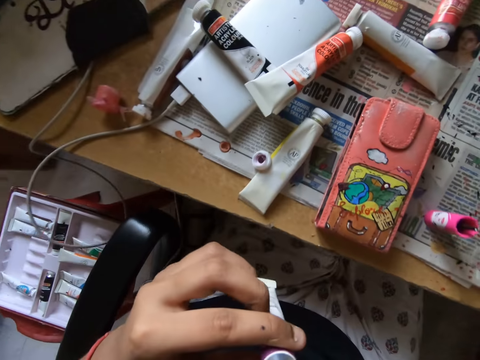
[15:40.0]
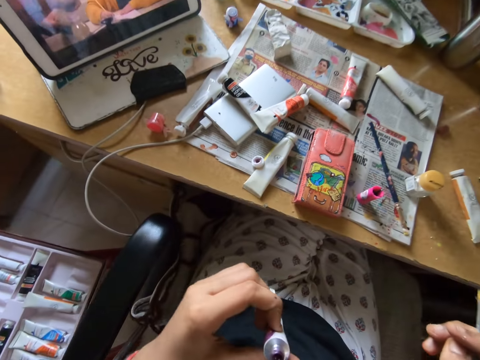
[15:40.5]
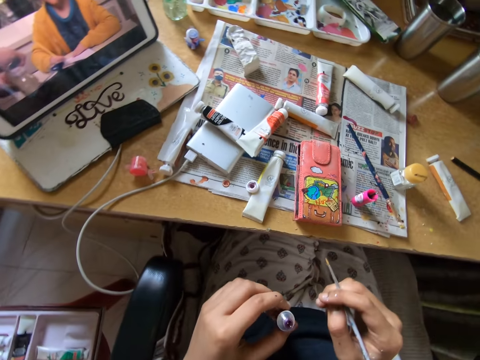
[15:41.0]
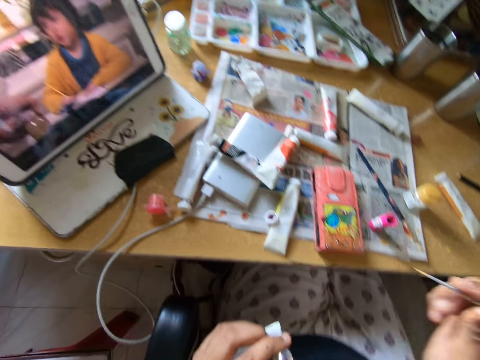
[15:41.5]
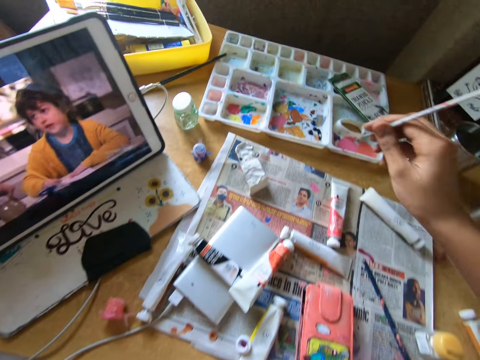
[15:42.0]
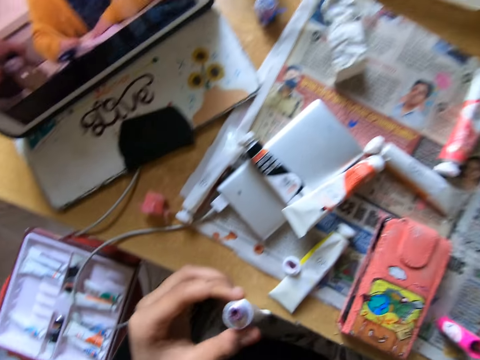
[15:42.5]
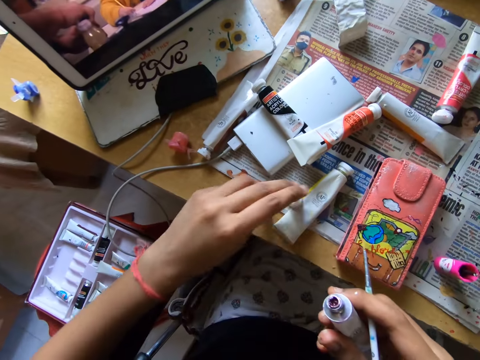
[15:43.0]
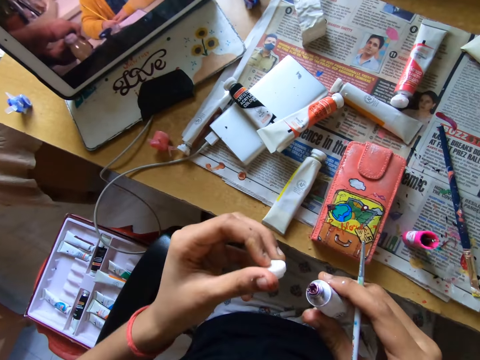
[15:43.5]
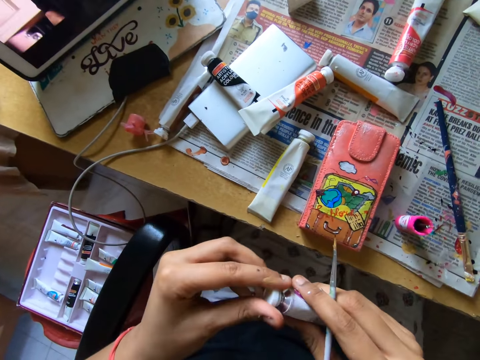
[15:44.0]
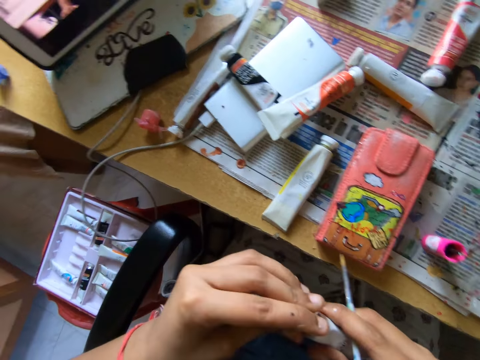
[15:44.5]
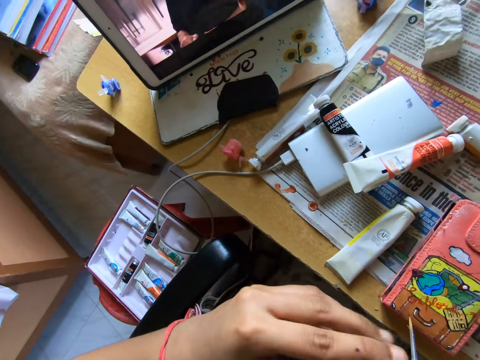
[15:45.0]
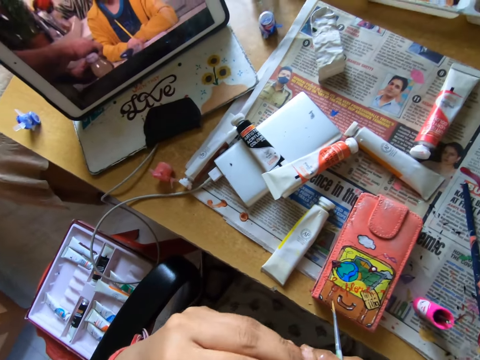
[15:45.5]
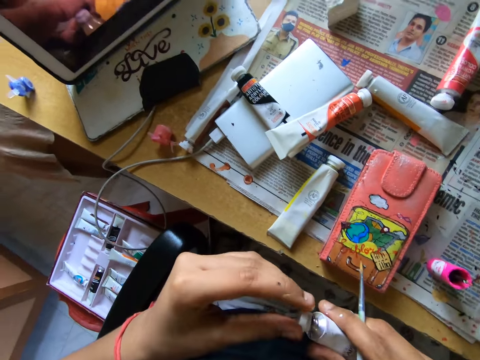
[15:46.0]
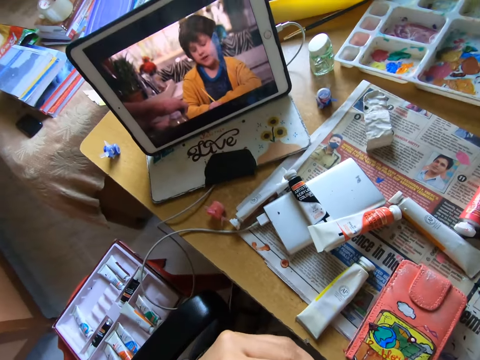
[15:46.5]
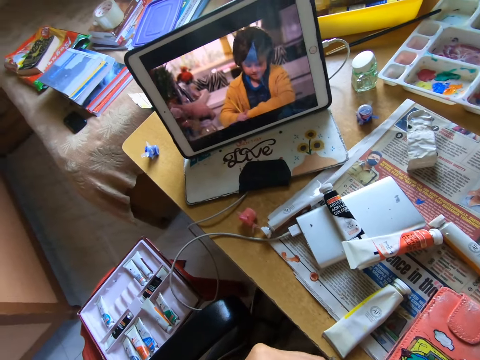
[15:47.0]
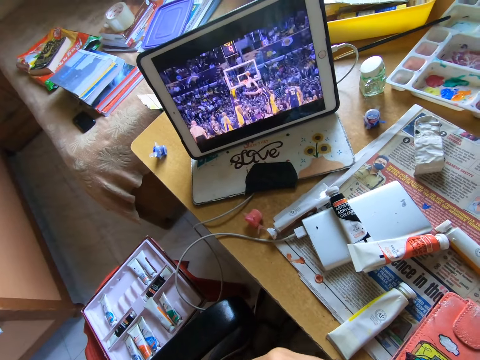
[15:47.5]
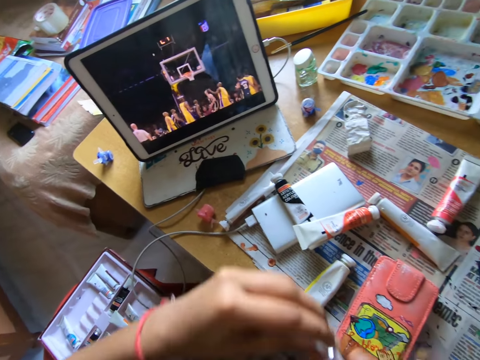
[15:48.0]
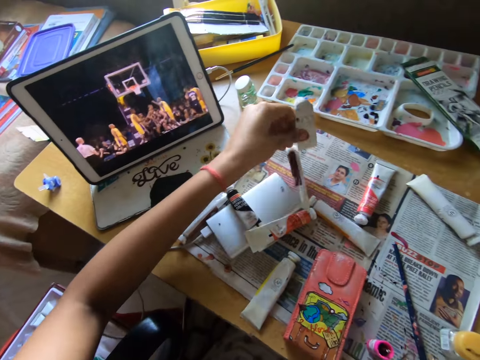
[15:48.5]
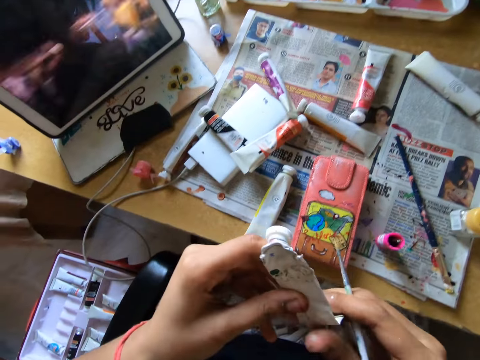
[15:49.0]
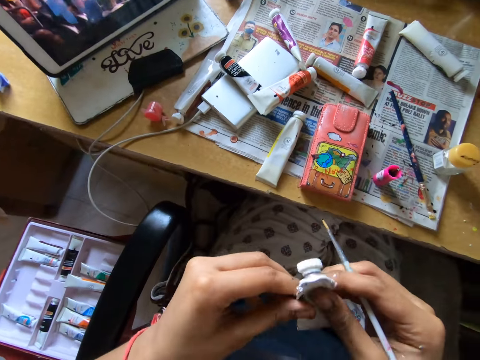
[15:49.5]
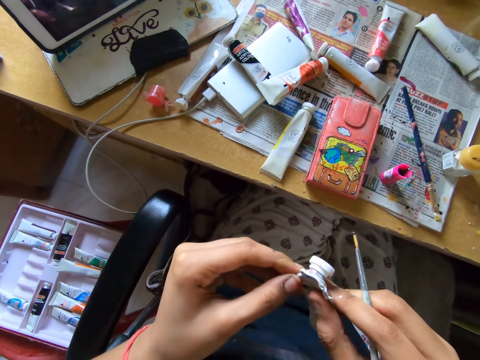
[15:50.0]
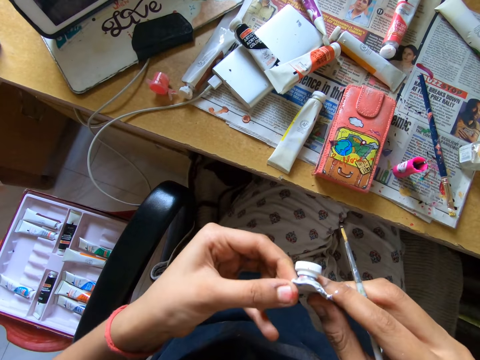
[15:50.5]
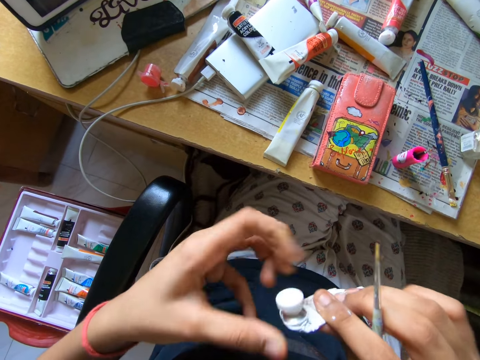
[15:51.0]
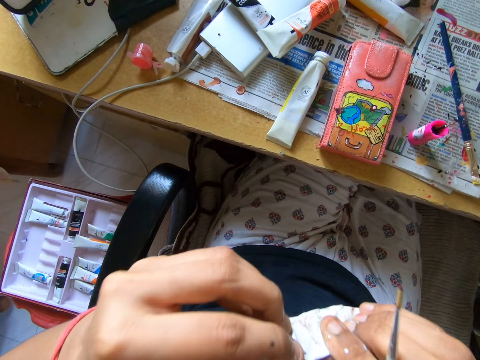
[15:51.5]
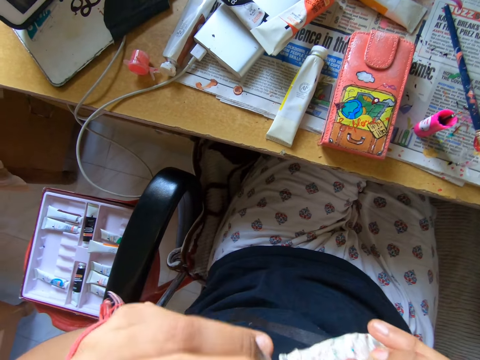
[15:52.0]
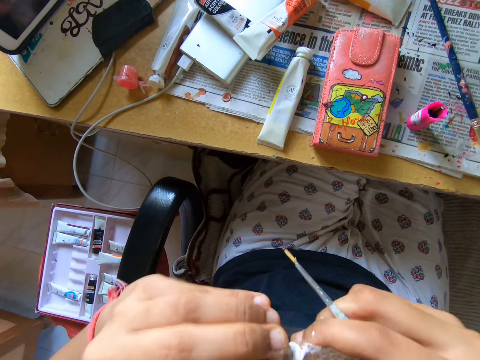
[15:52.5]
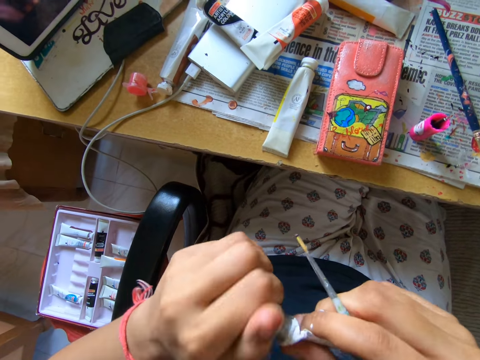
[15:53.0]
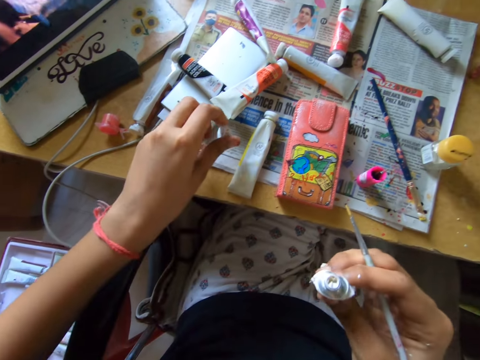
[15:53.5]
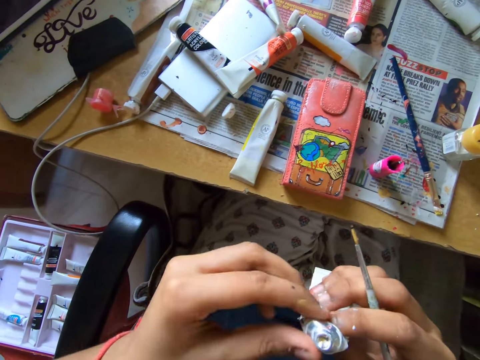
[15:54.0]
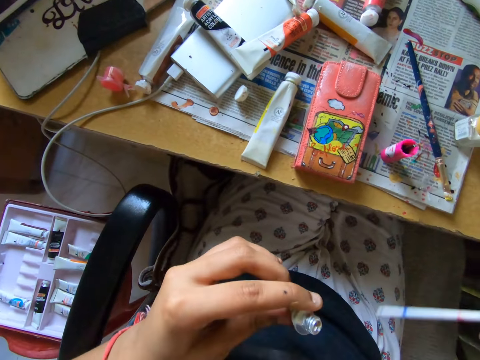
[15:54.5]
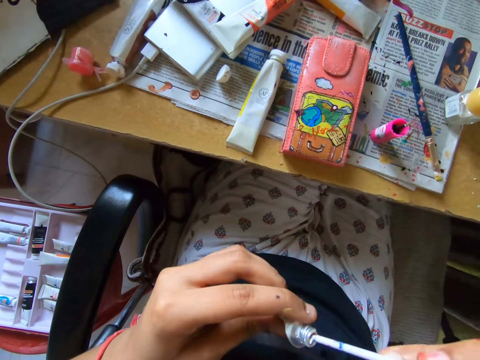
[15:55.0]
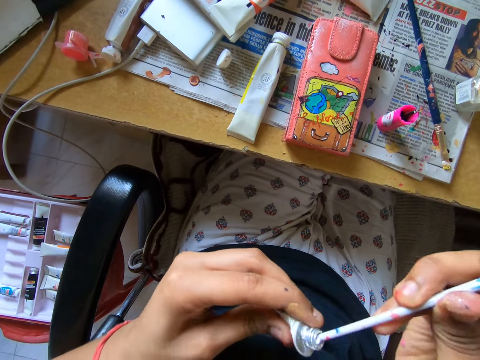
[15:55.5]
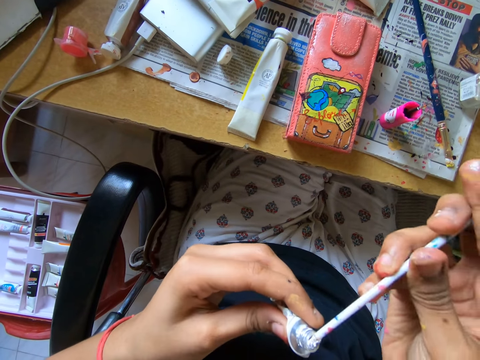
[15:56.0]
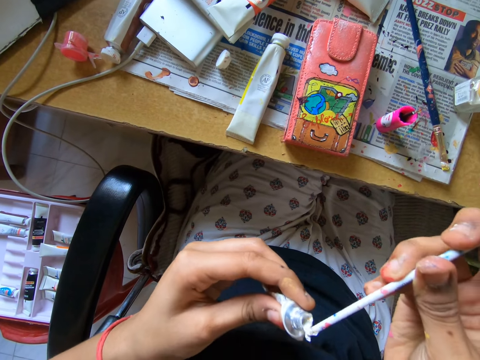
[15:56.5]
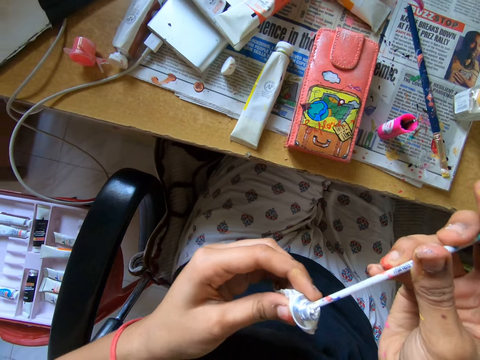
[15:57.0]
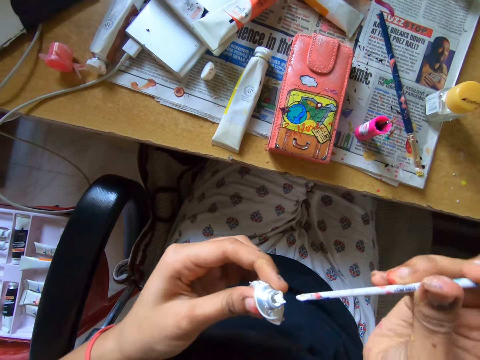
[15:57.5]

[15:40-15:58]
The camera wearer picks a color in a tray with the brush. They take a paint bottle or tube from the other hand. They pick up a lid on a table, and close the paint bottle with the lid. They put down the paint bottle on a newspaper. They pick the paint bottle on the newspaper. They hold the paint bottle with hands. They straighten the tube. They open the paint bottle. They put down the lid. They scoop paint on the paint bottle with the paint brush.

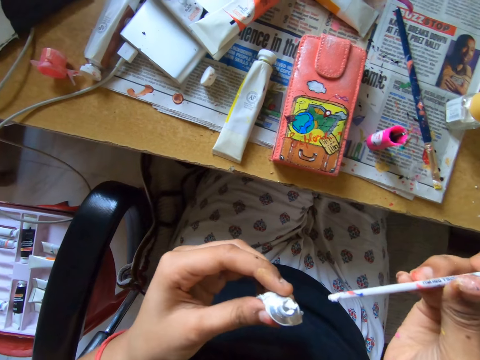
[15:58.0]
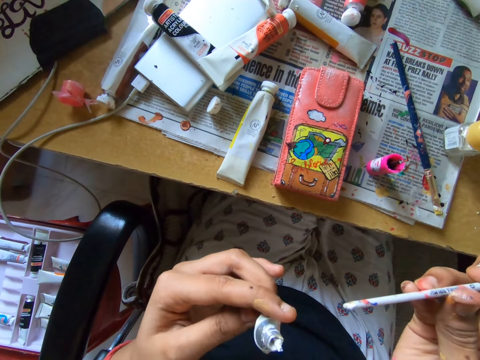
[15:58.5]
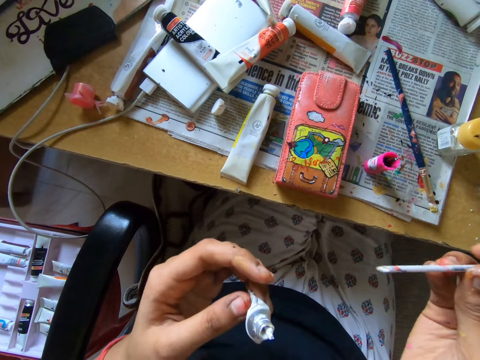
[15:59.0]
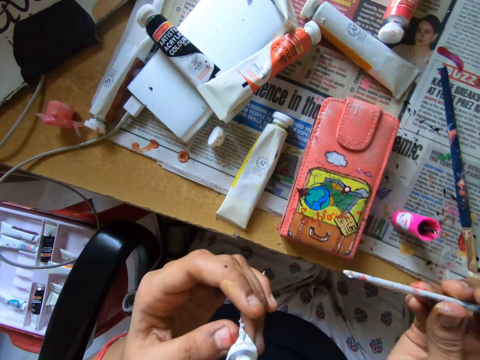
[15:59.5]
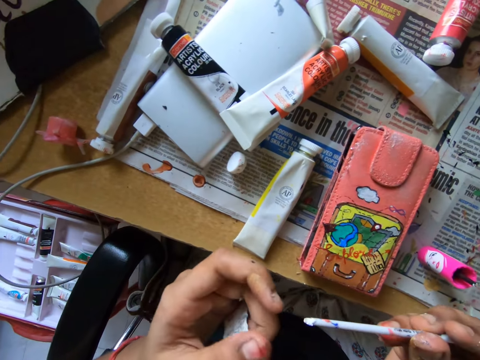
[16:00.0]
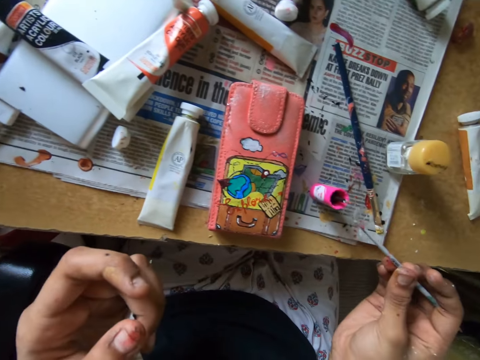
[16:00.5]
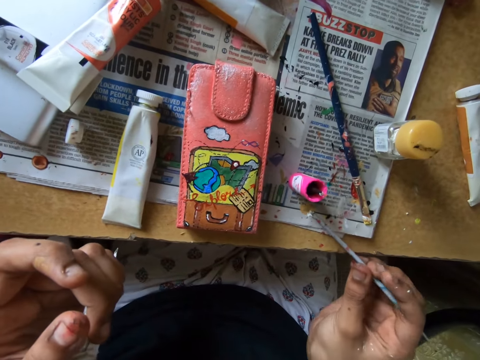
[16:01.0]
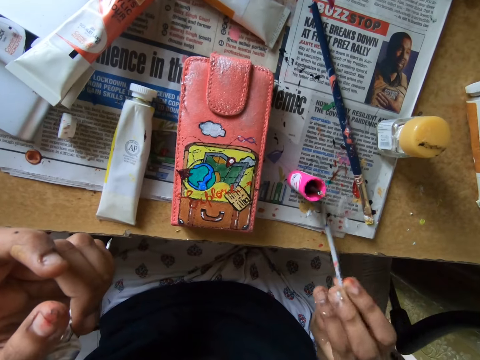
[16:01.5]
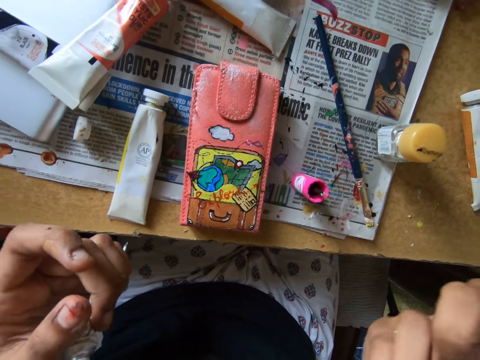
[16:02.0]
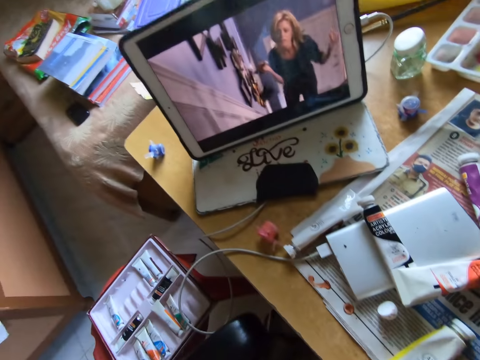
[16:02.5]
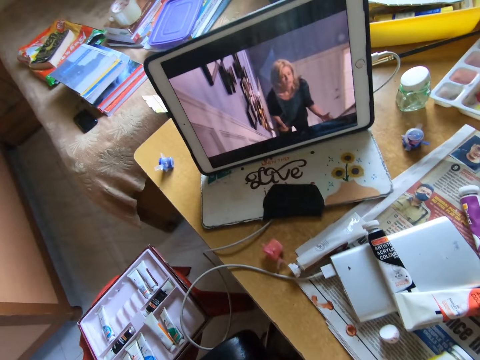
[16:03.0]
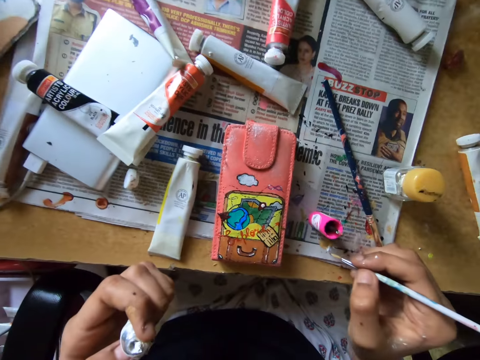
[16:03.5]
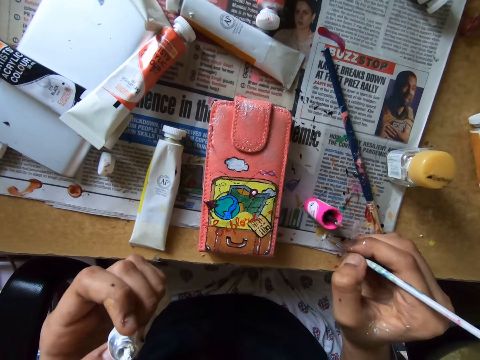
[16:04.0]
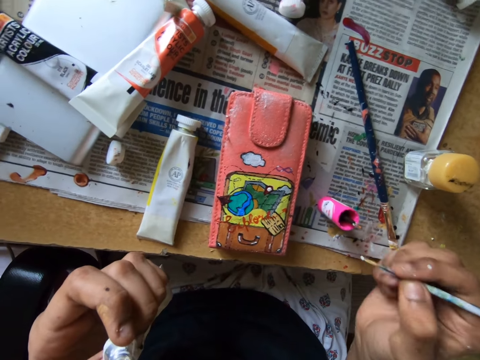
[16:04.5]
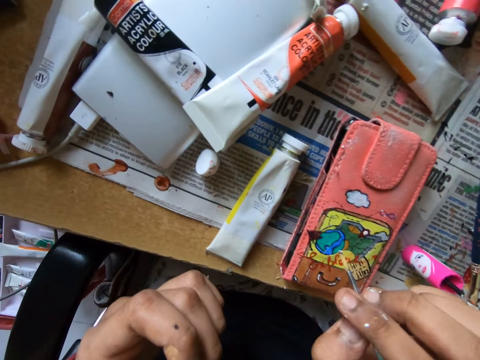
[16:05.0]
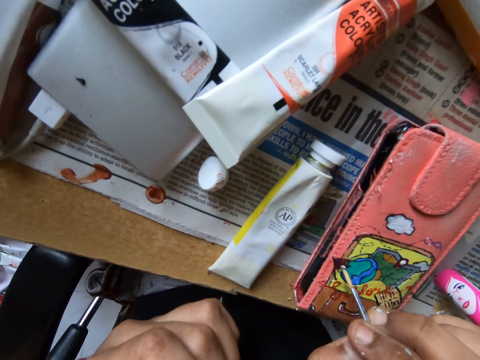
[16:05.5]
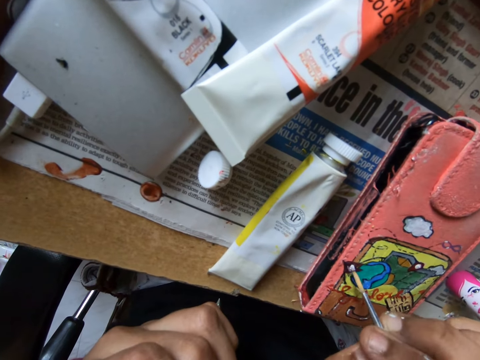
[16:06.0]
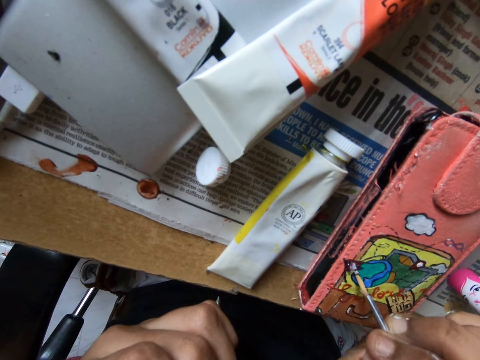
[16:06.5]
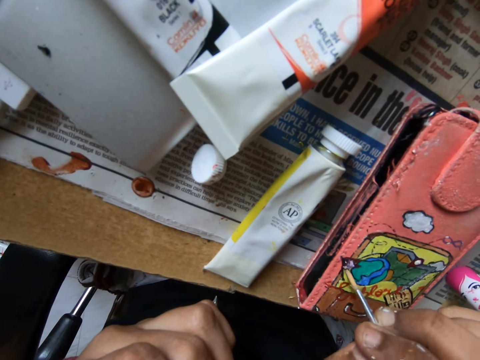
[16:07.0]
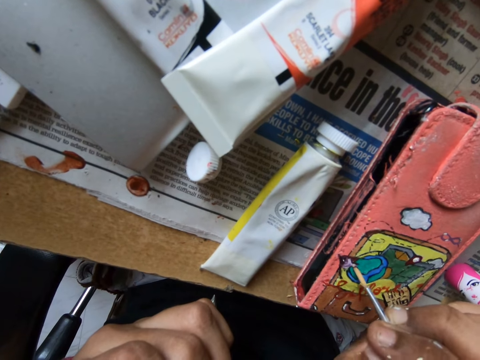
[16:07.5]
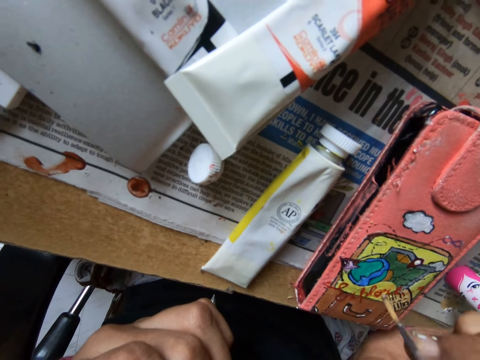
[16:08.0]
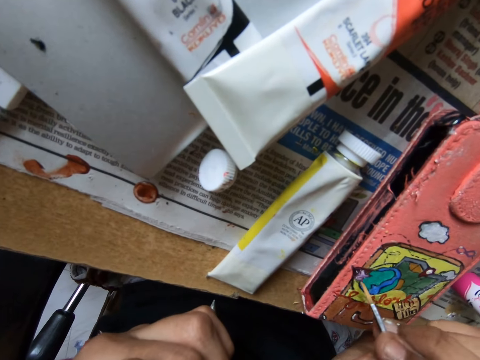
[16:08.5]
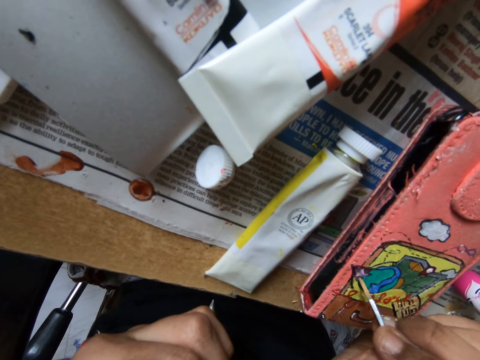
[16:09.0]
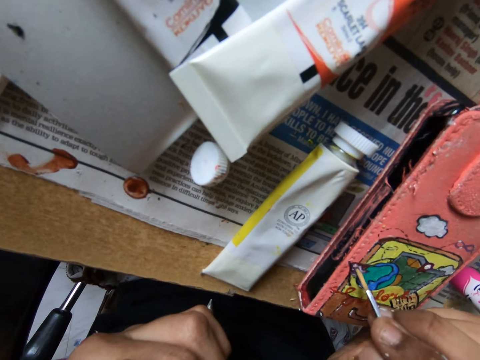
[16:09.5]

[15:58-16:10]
The camera wearer puts one side of a paint brush on a newspaper. They clean the brush on the table. They scoop paint on the newspaper with the paint brush. They paint a wallet or phone case with the paint brush.
